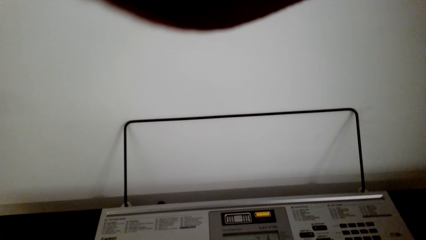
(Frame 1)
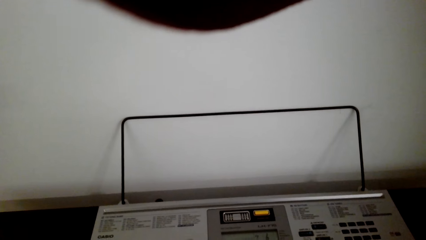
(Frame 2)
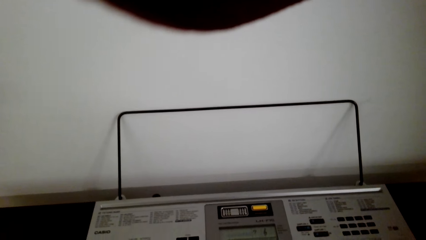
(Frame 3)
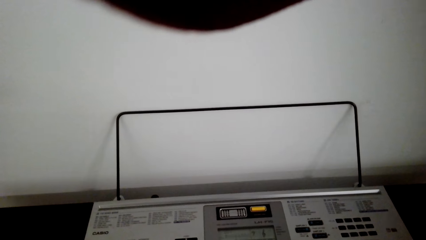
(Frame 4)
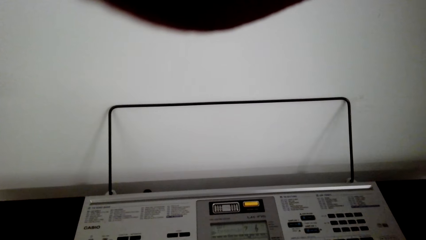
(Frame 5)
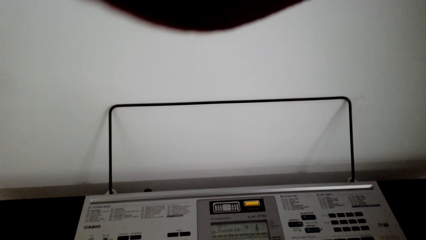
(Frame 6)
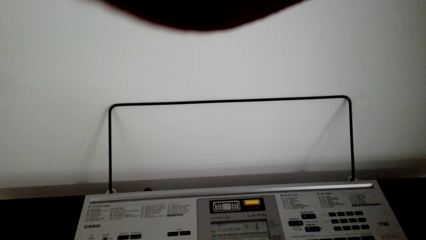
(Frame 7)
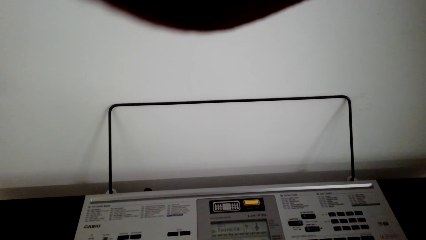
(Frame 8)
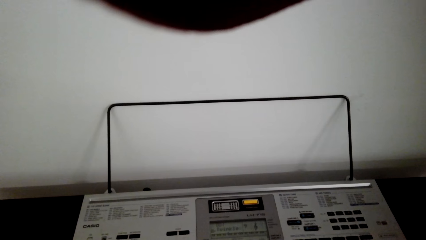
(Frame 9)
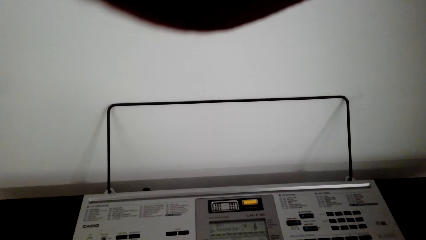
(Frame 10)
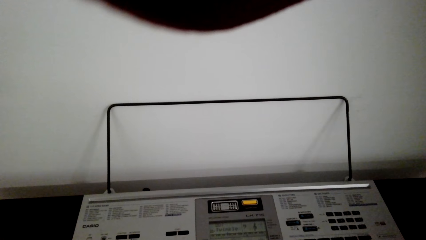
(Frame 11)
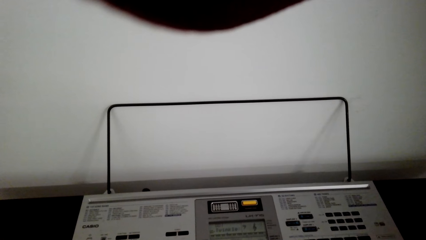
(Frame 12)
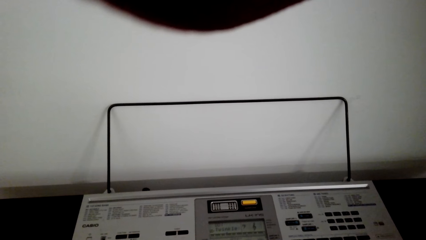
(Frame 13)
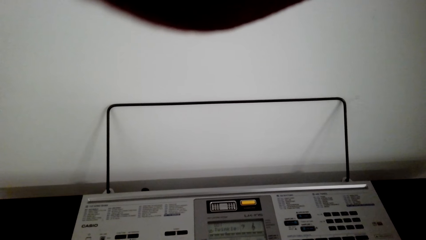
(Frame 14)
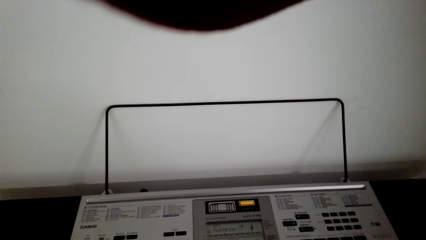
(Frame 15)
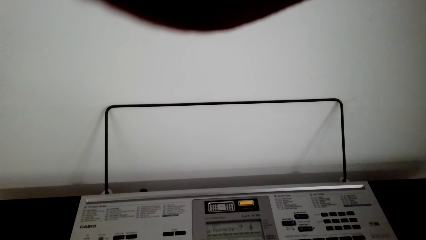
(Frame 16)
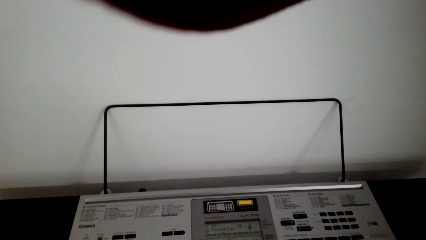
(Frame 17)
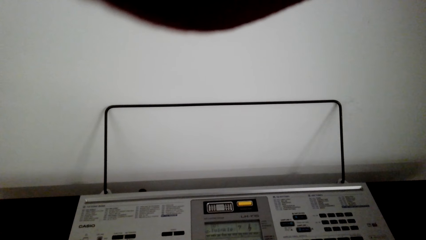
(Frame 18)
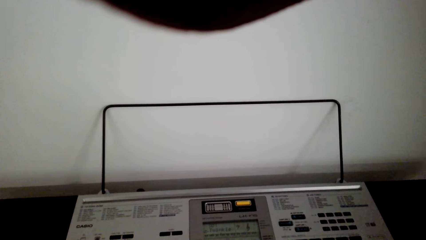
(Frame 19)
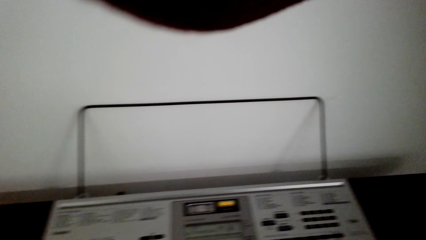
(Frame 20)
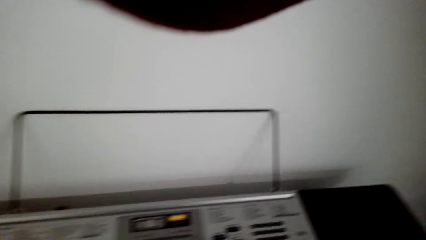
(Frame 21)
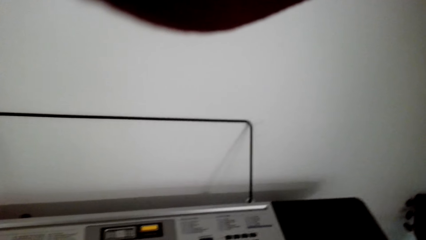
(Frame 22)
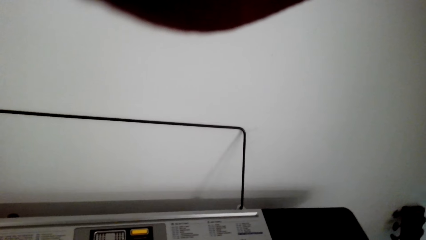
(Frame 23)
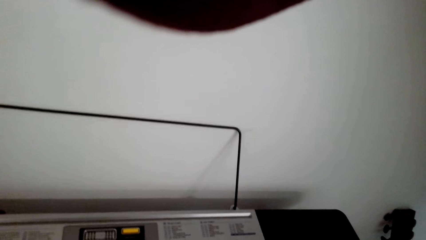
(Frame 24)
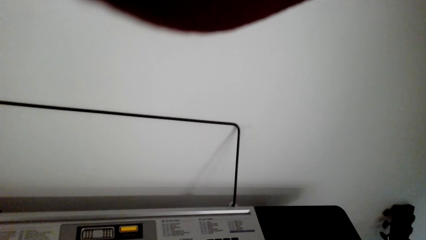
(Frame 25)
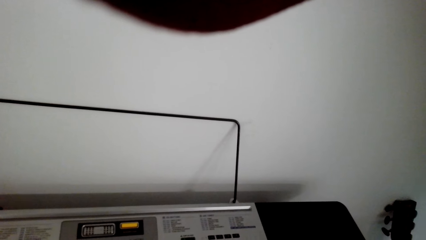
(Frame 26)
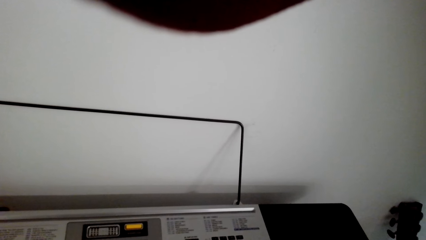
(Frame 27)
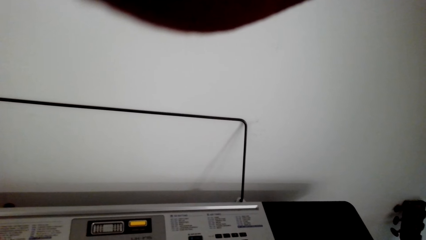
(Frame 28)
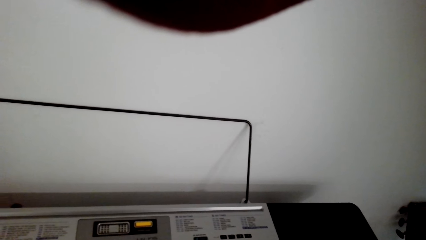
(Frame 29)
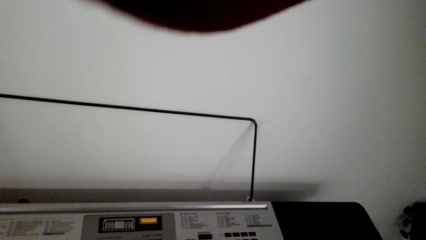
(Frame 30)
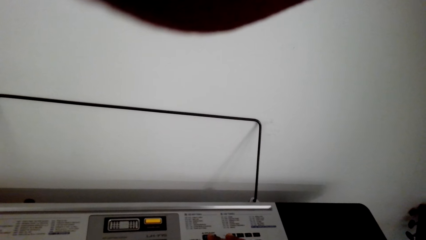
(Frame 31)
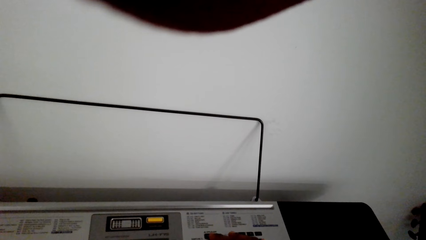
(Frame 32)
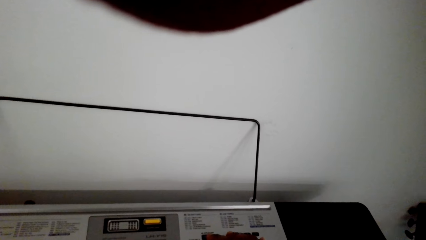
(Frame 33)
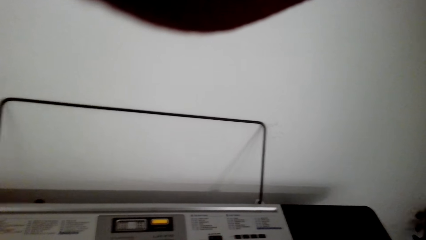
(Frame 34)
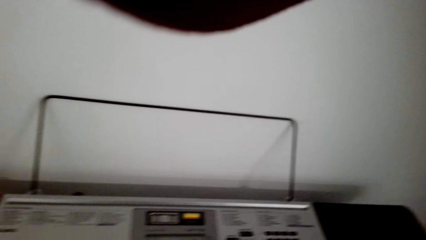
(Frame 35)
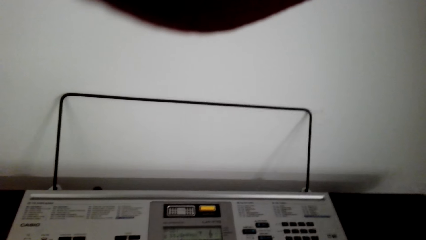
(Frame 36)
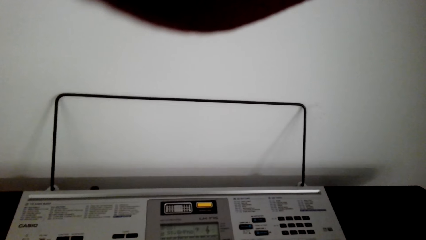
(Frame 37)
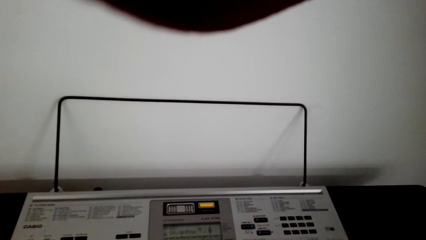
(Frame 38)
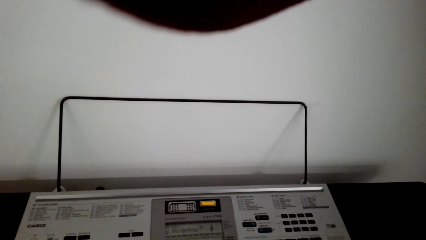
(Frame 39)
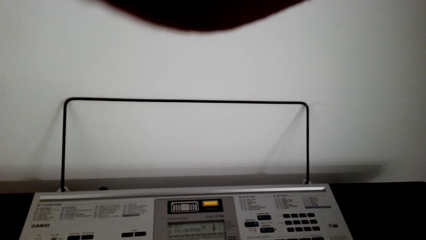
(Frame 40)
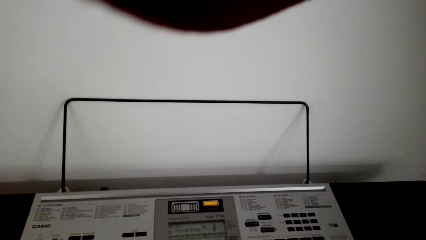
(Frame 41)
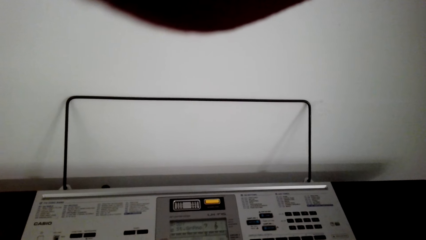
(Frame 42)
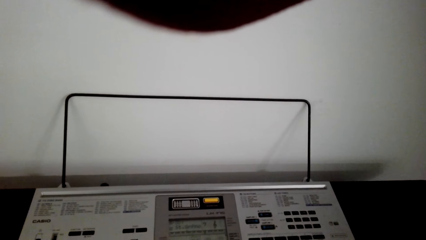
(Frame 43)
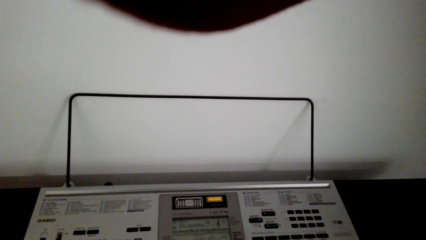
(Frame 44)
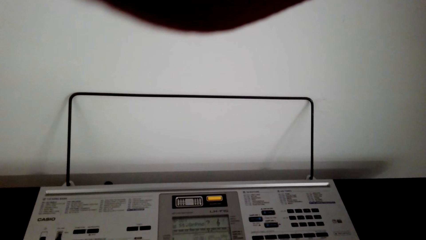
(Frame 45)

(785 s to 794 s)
The camera wearer plays the keyboard.

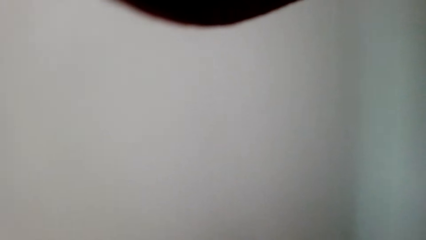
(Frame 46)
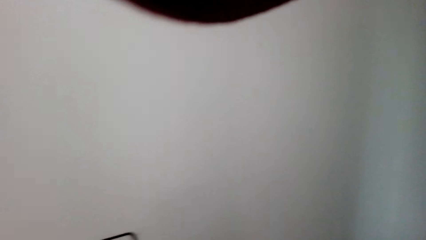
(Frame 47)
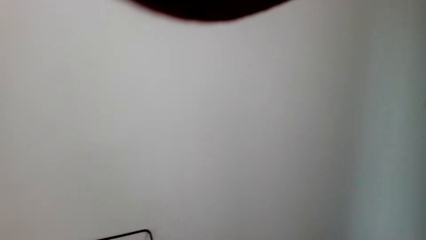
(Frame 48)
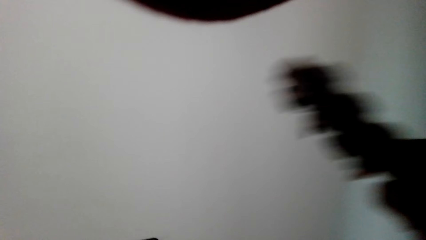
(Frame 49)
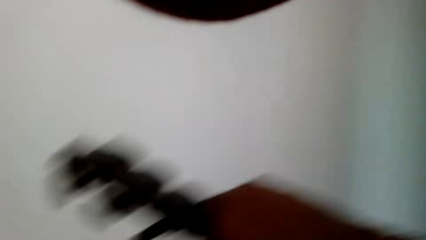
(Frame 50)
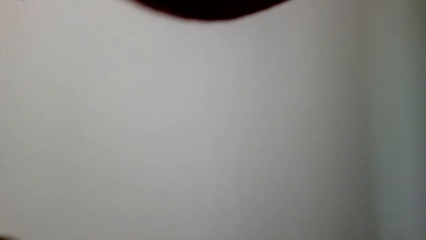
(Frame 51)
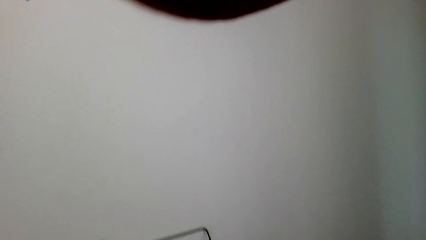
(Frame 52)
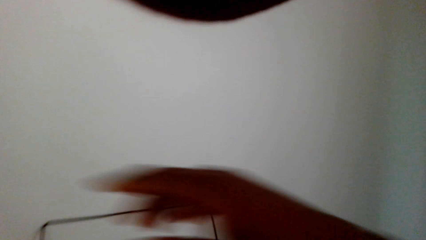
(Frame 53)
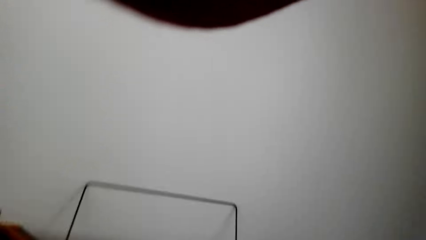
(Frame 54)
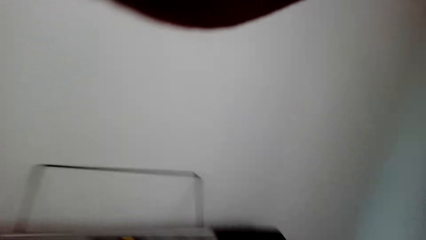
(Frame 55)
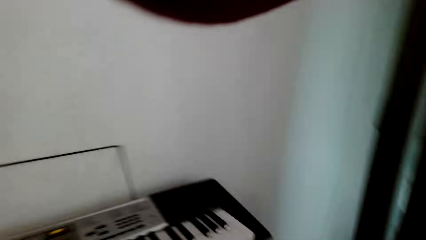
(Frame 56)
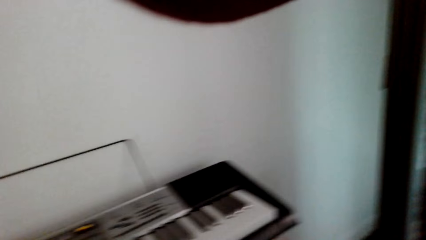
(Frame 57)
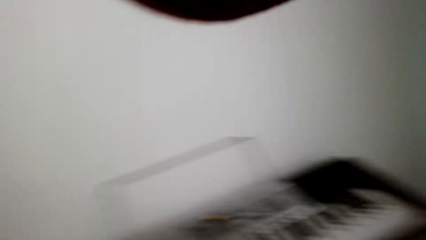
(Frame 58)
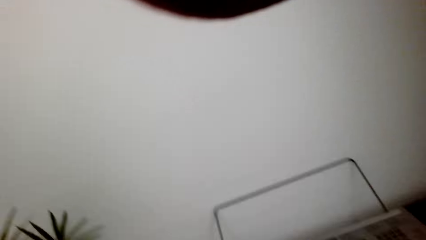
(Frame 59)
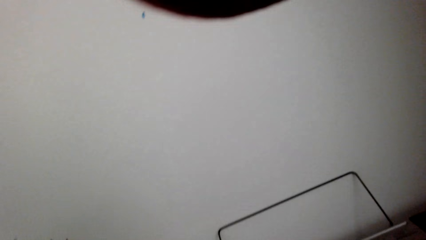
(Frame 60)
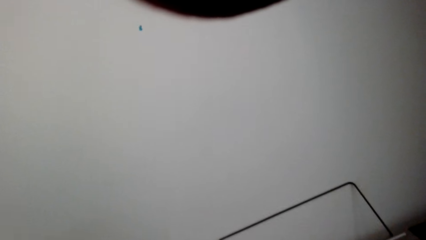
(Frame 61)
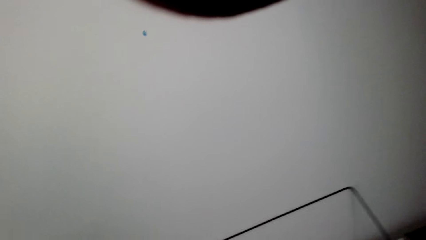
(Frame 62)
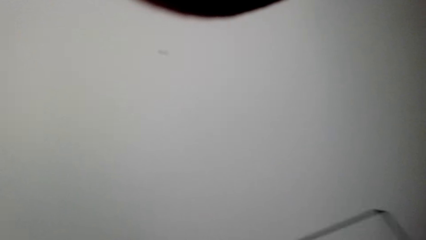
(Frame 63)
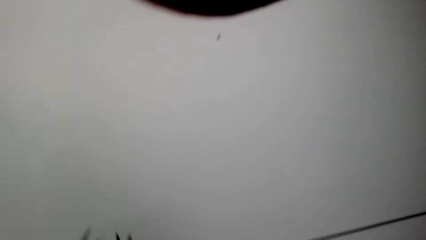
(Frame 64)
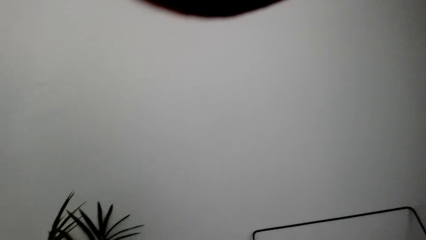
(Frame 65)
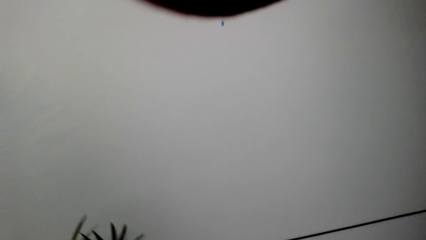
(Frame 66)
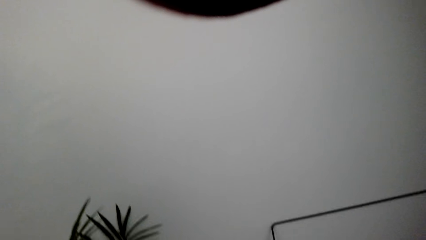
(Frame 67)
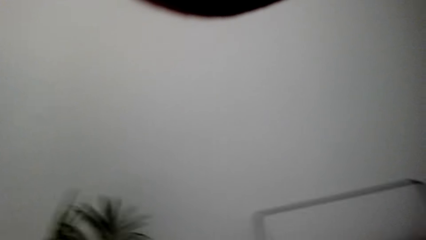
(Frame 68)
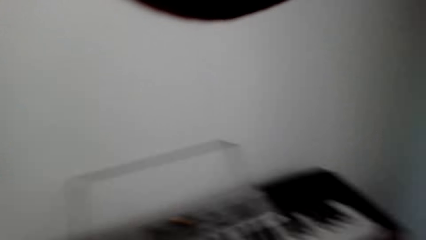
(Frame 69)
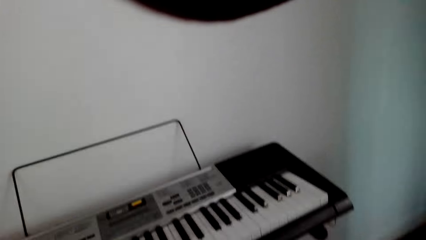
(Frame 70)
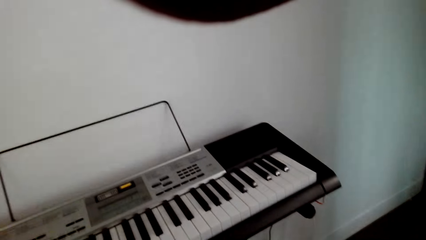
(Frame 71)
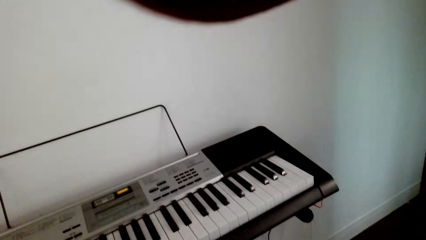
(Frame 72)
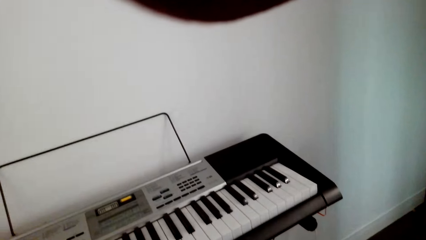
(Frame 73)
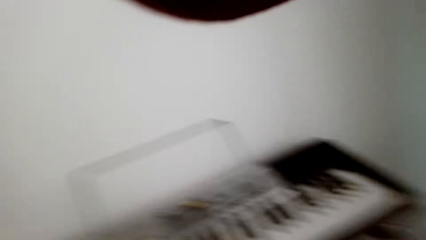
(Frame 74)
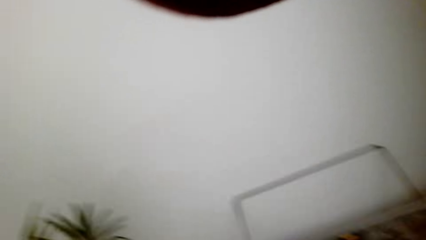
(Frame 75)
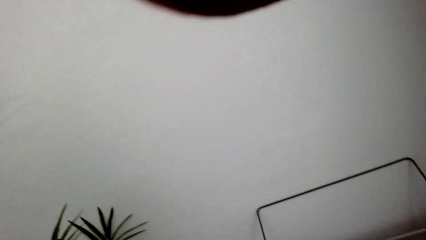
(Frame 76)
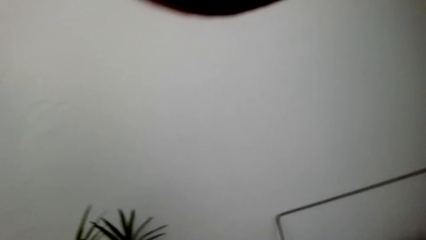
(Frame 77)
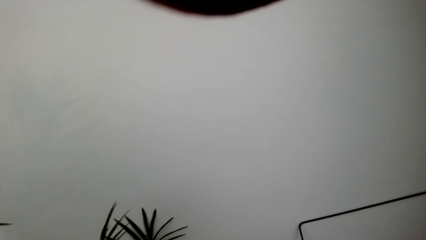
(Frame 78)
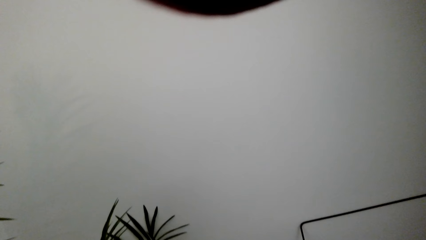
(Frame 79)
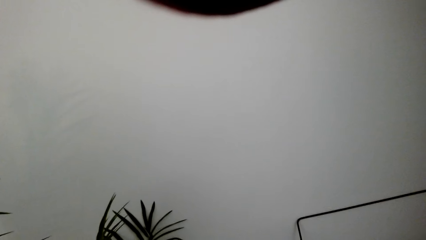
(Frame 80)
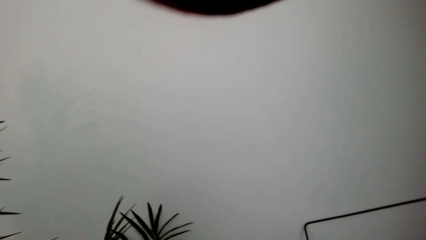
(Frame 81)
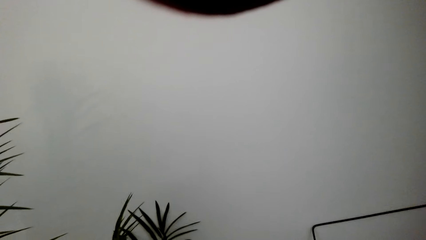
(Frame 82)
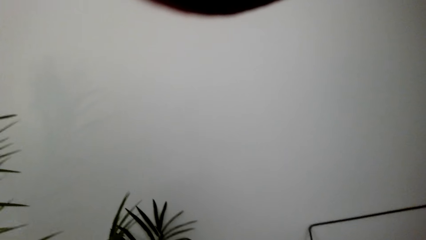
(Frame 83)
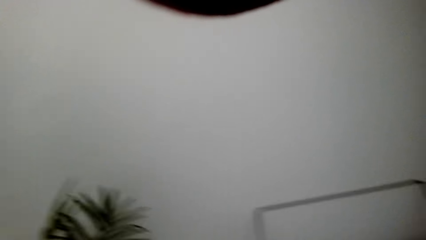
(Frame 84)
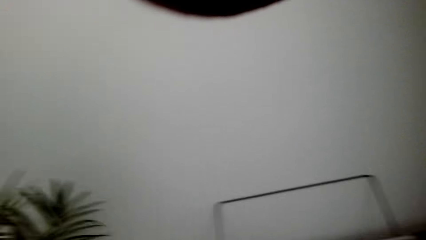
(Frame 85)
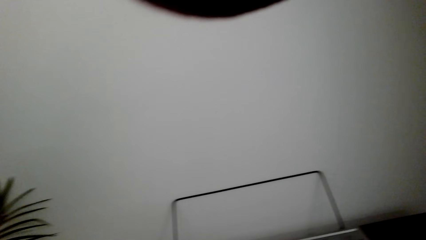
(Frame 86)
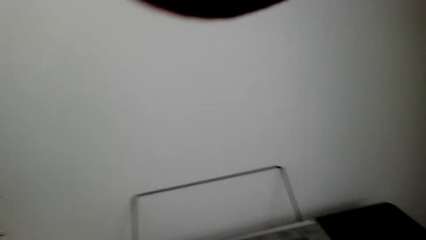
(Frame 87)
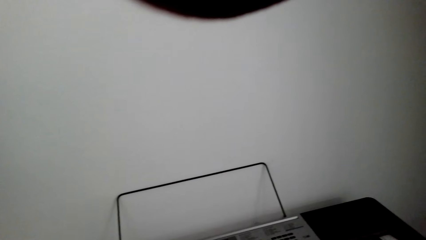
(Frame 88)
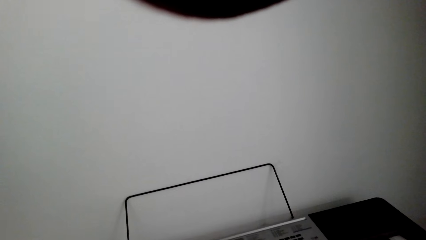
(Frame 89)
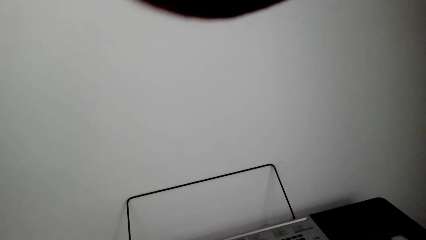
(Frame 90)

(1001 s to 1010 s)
The camera wearer picks up the guitar. They look around the house.
